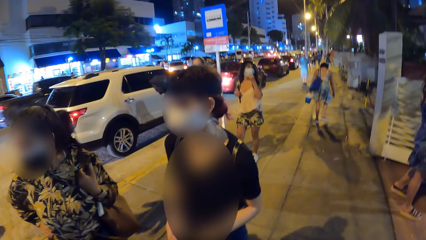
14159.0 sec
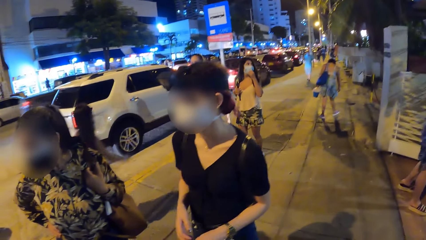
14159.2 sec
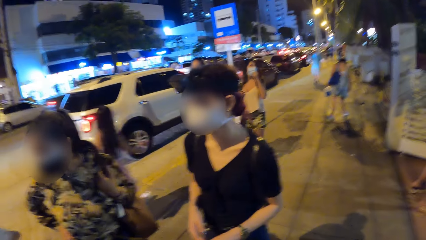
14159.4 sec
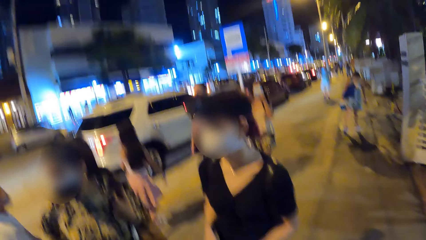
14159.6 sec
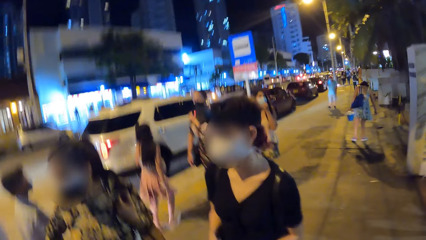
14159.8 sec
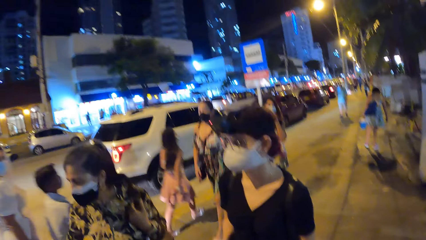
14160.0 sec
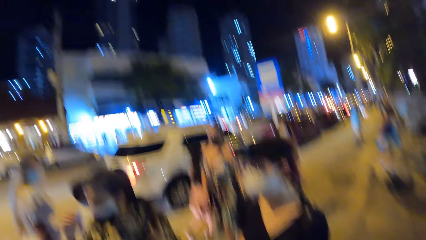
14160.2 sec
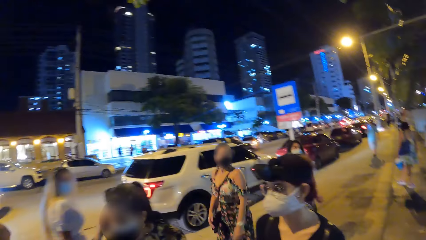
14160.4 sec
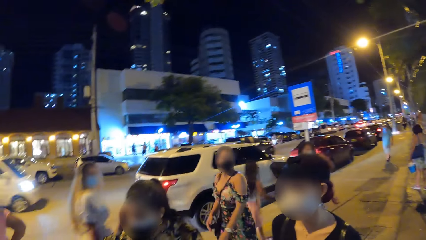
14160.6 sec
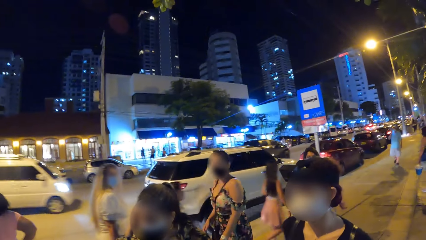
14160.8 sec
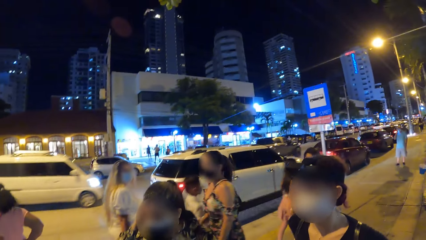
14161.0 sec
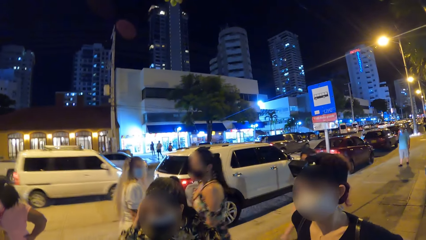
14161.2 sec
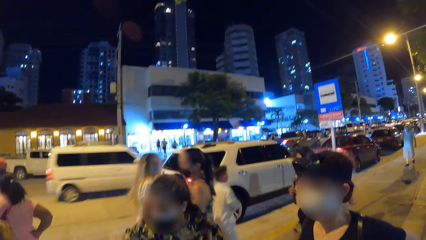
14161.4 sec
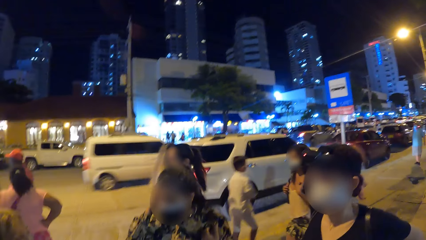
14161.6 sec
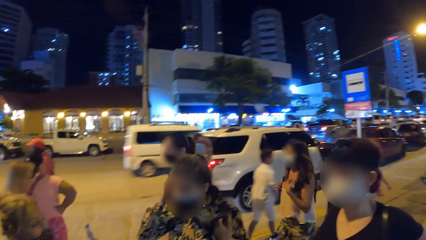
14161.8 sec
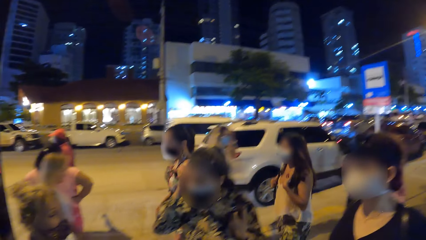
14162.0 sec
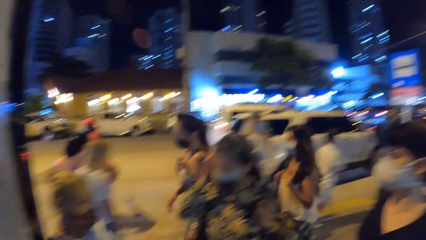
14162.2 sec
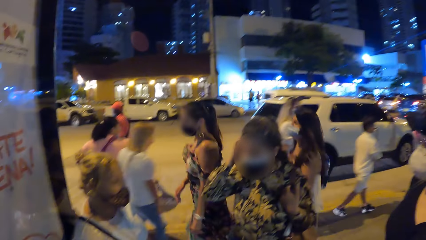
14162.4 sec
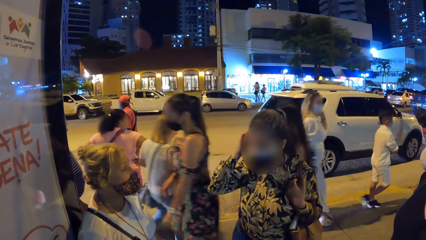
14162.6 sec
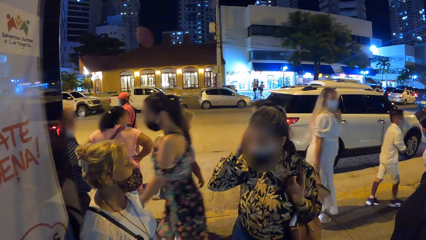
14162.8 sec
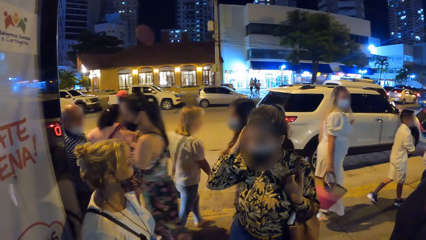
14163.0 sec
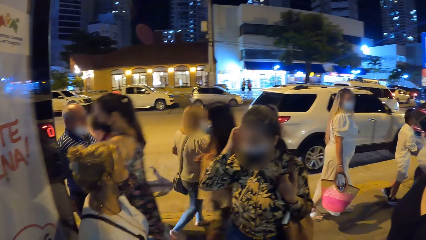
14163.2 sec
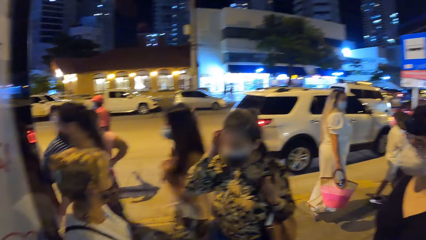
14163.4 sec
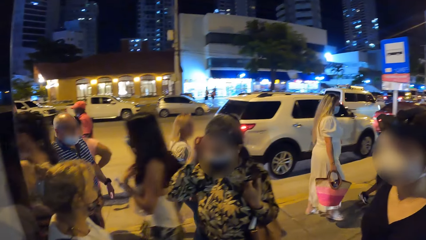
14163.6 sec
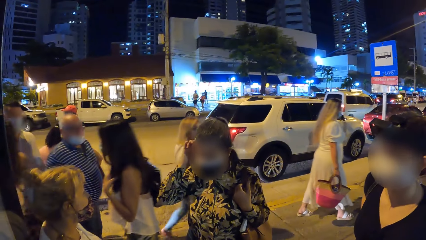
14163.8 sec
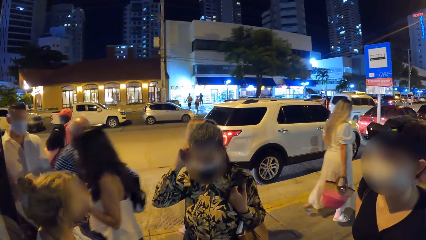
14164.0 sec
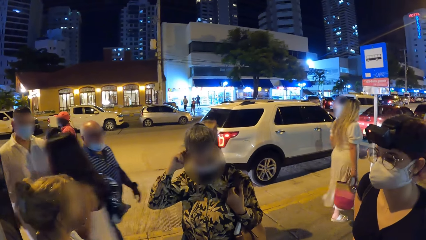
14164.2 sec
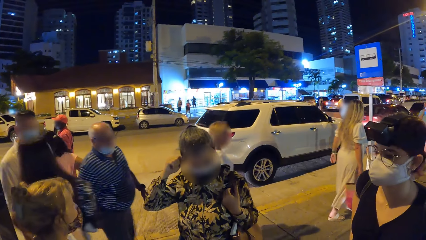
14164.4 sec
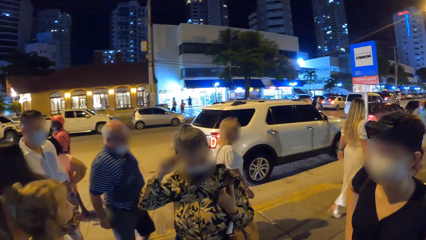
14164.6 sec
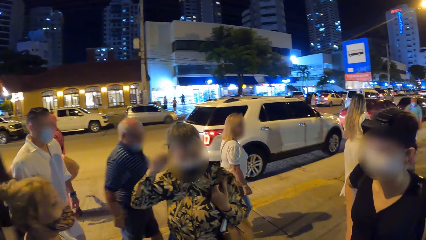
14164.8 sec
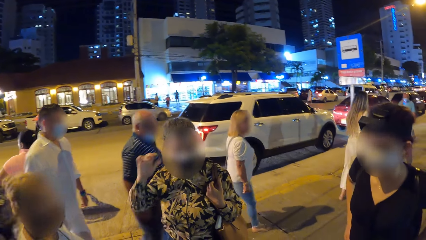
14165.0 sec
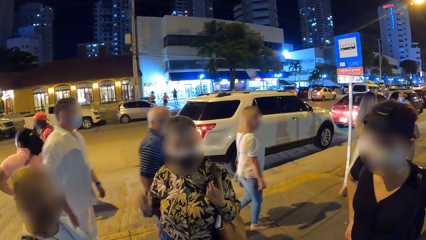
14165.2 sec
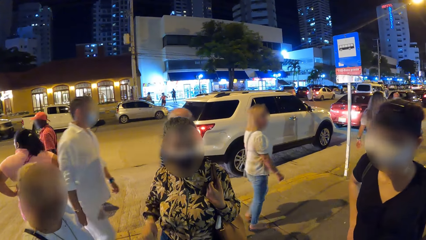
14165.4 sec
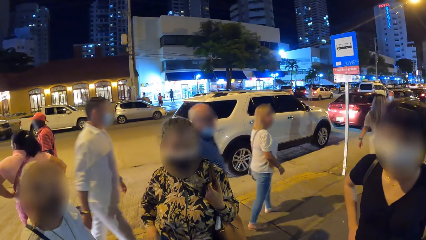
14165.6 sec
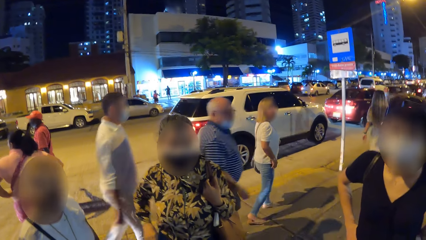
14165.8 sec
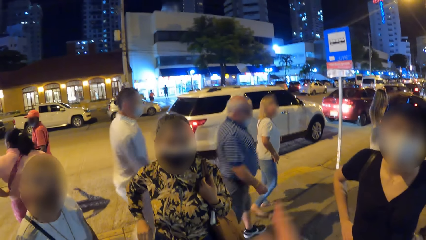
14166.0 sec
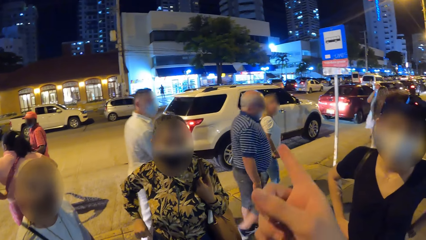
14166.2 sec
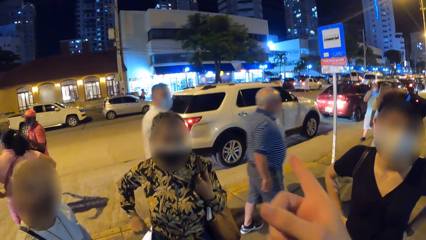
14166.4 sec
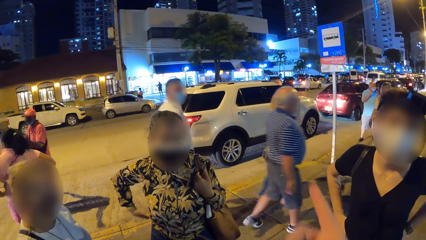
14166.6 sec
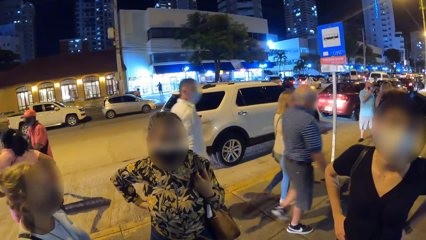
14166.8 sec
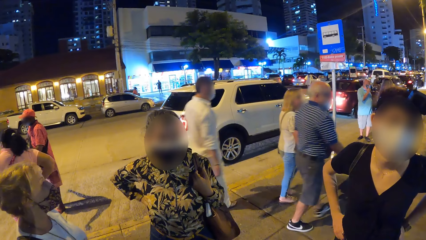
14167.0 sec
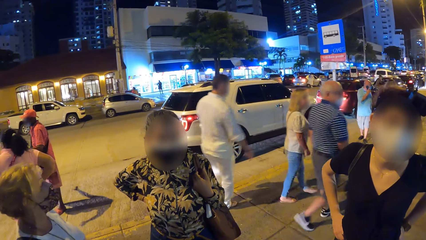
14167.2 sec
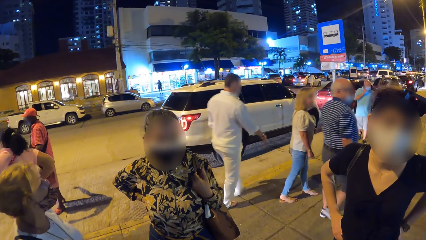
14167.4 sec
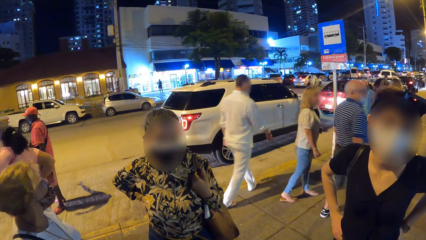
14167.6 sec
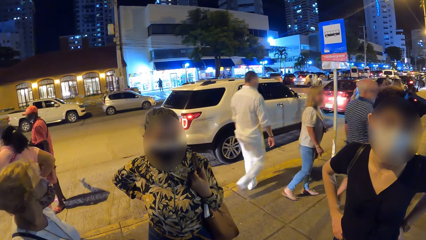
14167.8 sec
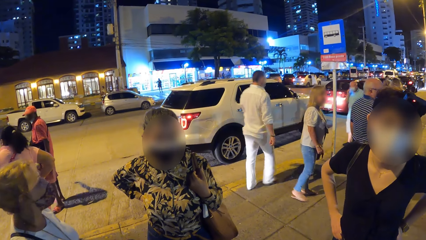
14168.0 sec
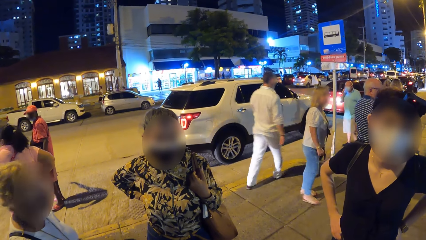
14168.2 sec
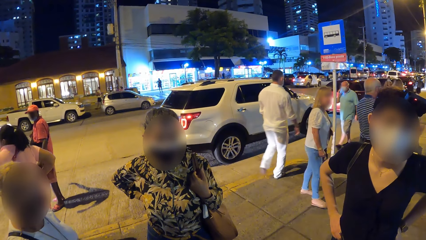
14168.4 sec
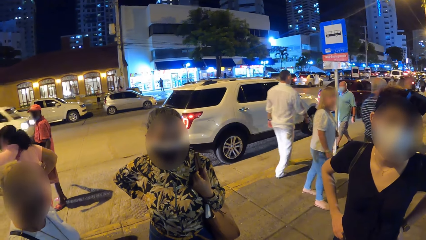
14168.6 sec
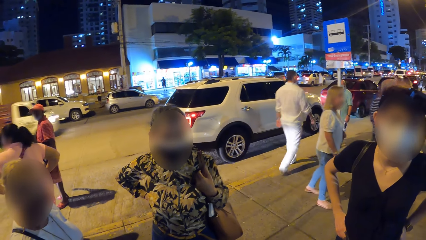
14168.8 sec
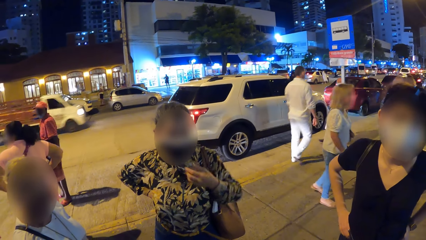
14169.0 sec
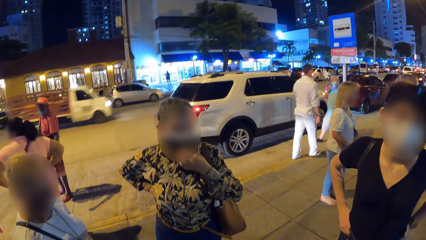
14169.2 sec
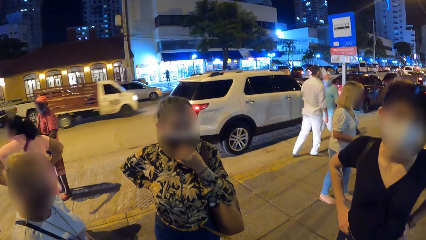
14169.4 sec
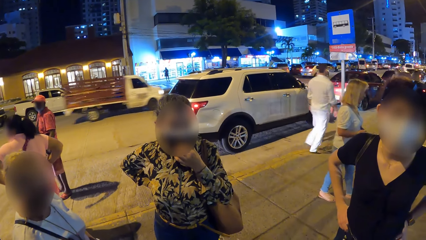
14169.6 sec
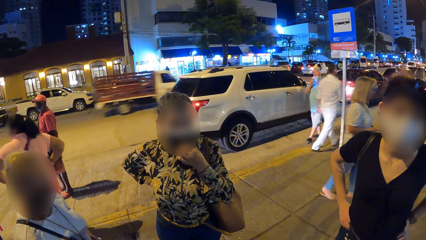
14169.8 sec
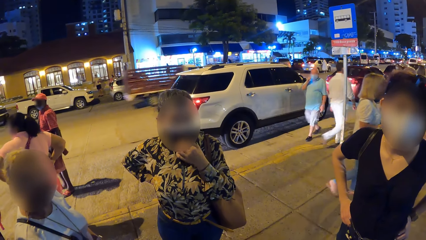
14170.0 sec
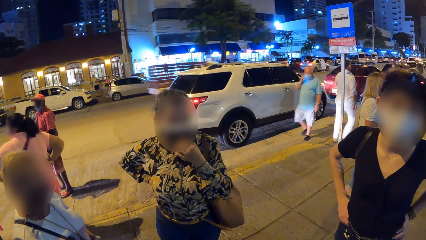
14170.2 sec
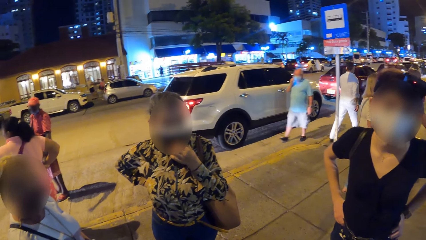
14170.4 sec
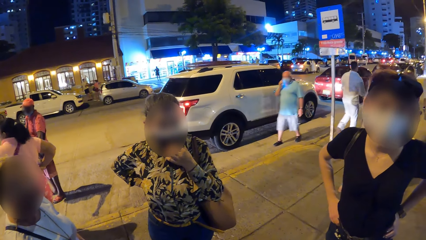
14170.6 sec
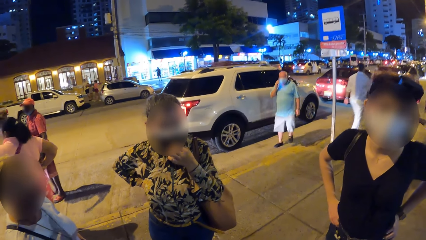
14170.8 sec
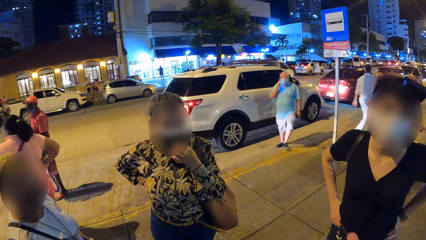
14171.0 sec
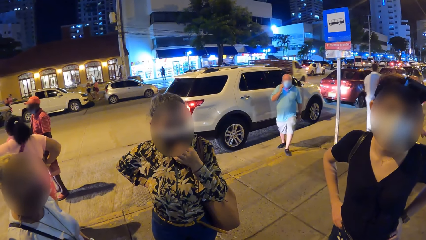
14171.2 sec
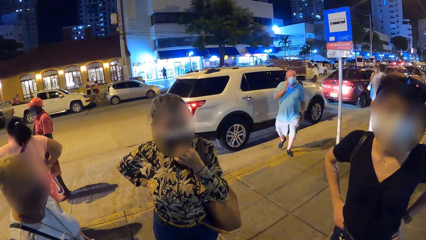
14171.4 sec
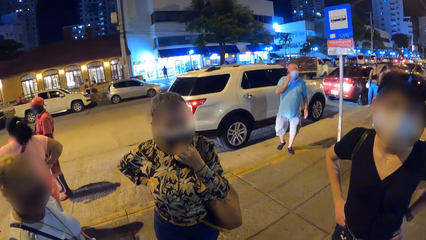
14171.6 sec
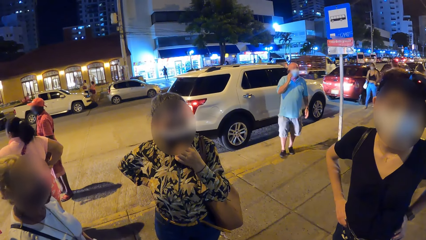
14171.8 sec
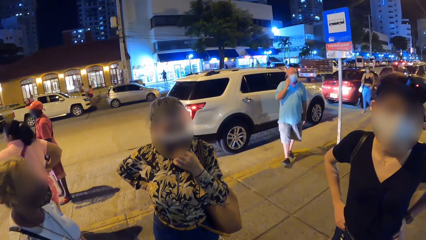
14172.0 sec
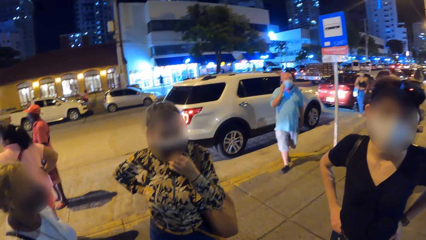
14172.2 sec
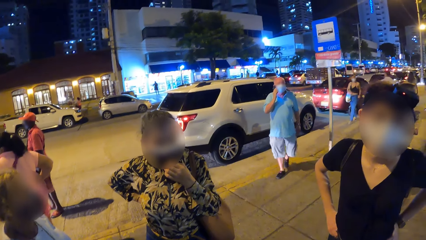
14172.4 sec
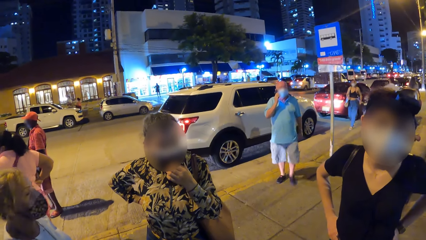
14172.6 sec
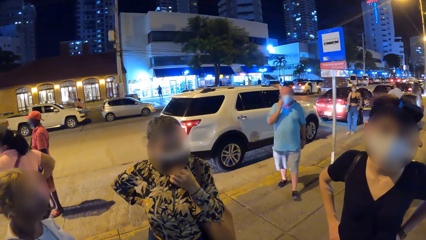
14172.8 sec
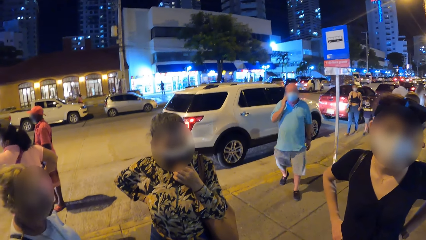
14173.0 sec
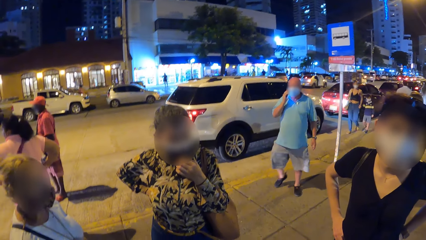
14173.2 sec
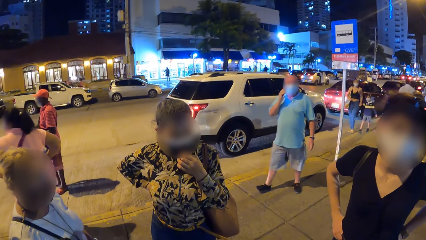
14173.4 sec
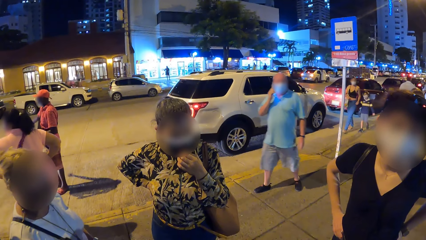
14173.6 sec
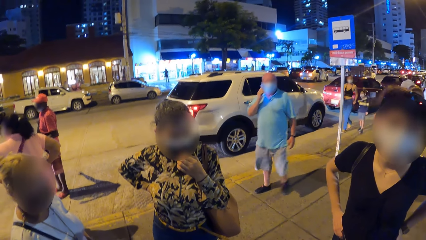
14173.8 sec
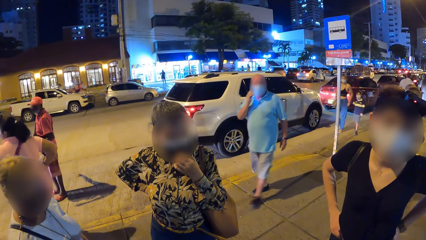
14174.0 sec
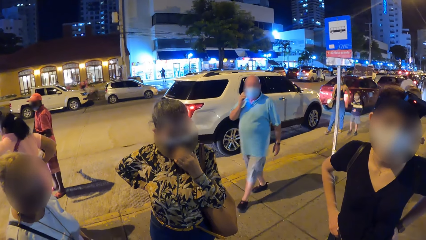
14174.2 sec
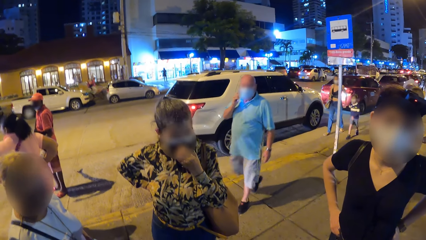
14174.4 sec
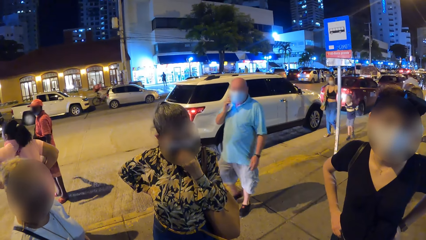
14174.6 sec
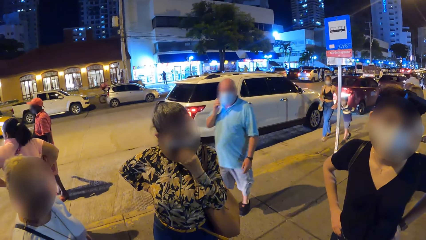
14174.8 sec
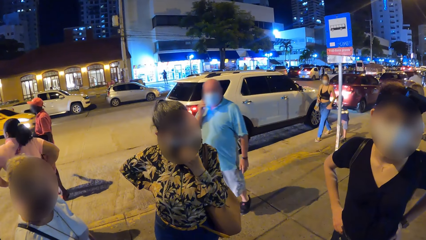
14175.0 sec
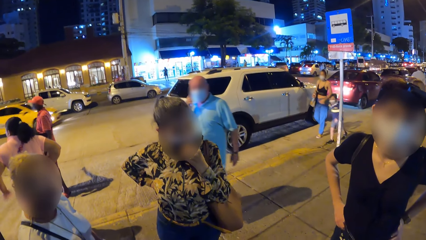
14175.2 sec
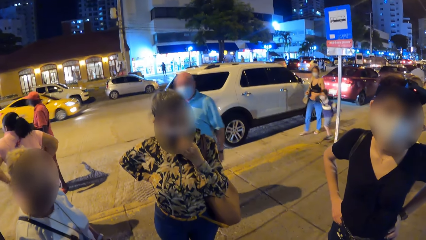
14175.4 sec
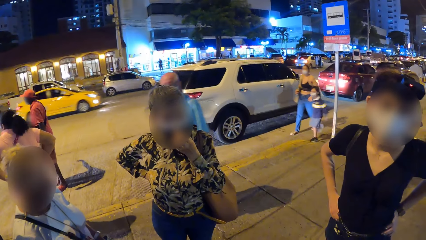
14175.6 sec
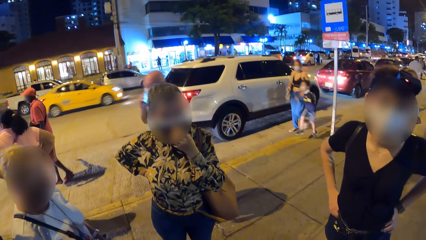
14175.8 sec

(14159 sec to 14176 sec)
The camera wearer converses with a girl, another girl and a third girl. He gestures with his right hand. He points across the street. The second girl adjusts her nose mask with her left hand.
